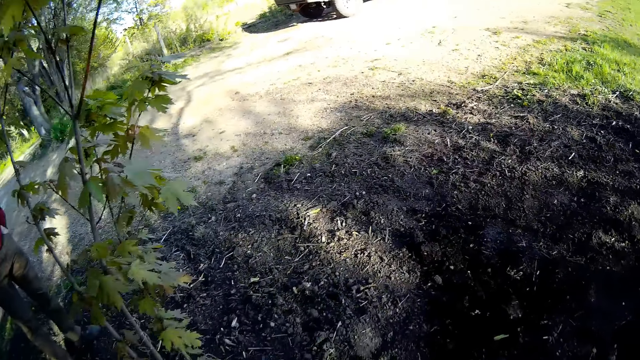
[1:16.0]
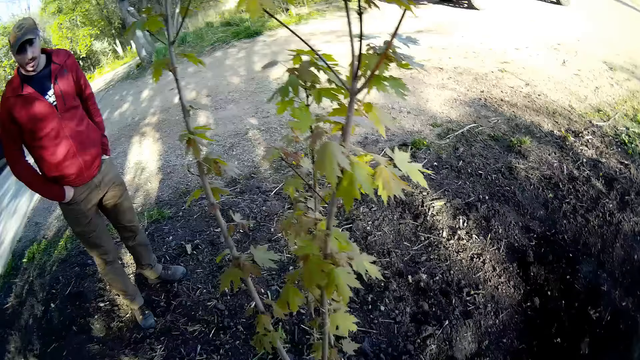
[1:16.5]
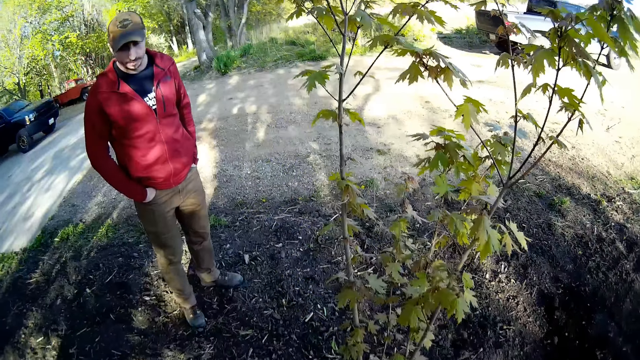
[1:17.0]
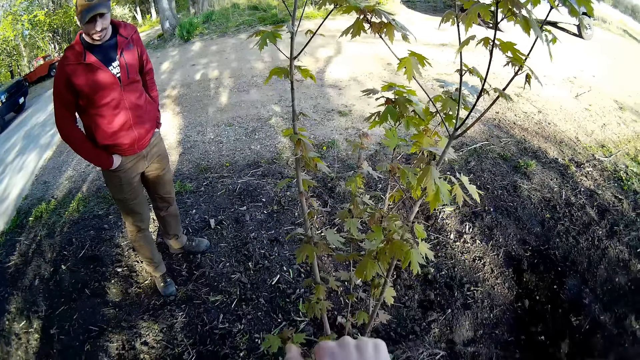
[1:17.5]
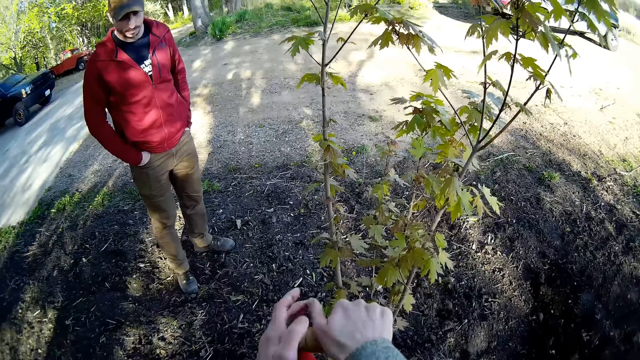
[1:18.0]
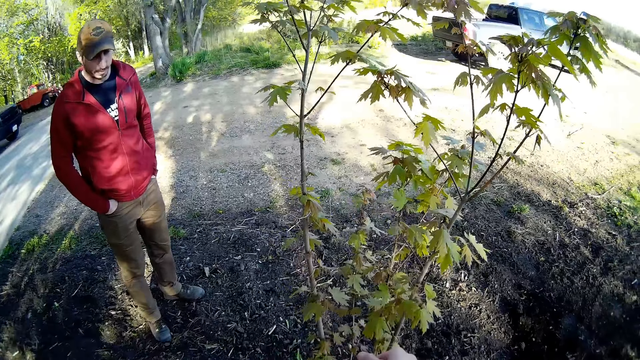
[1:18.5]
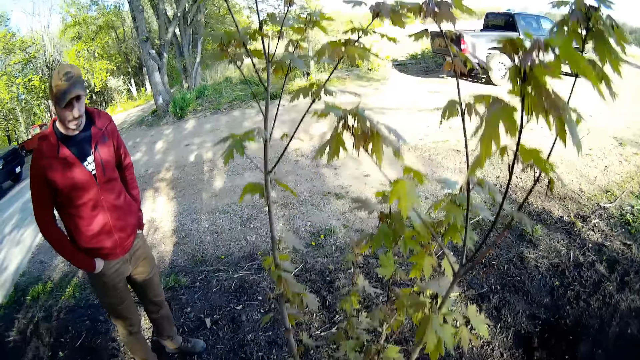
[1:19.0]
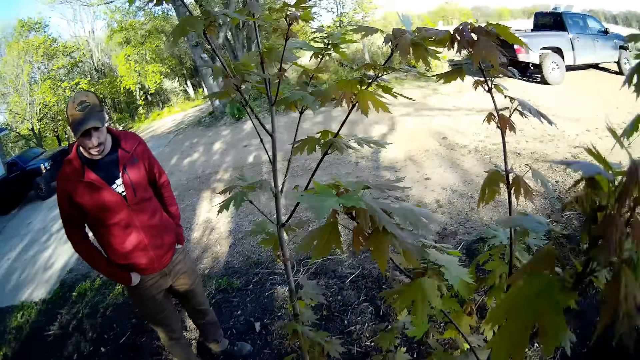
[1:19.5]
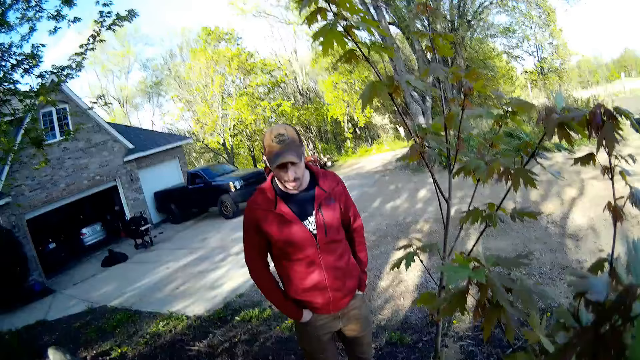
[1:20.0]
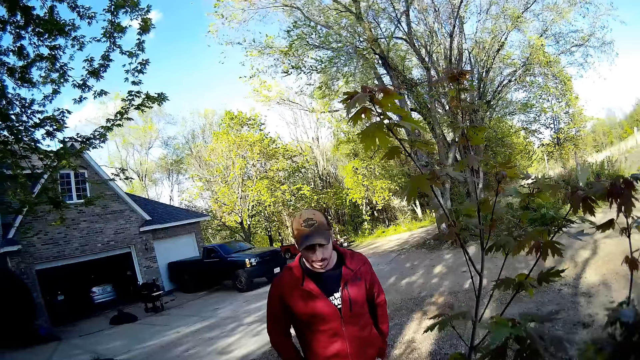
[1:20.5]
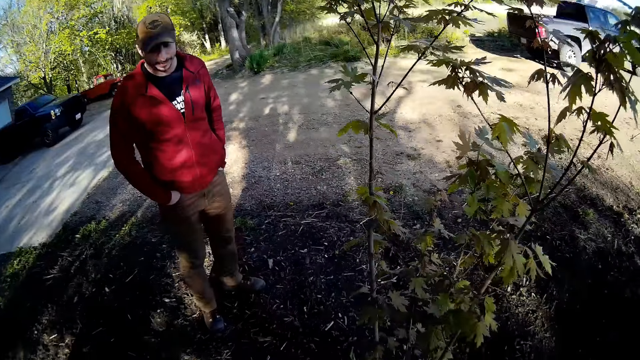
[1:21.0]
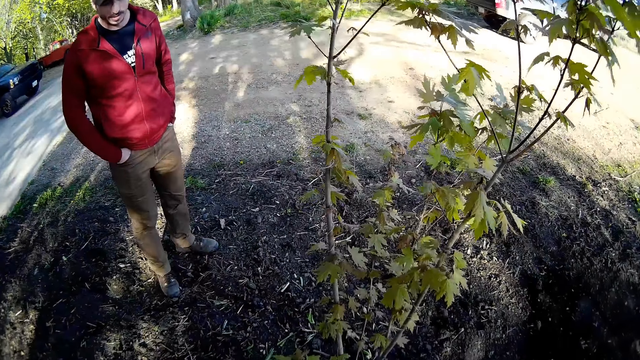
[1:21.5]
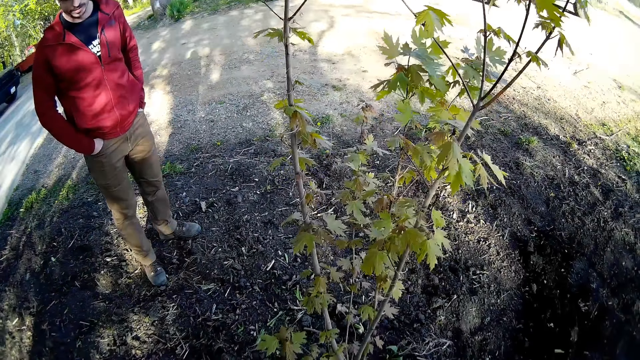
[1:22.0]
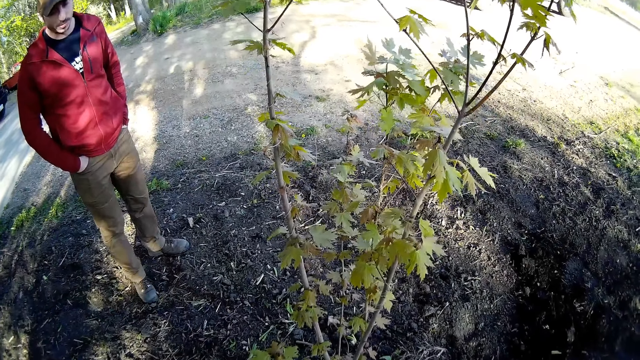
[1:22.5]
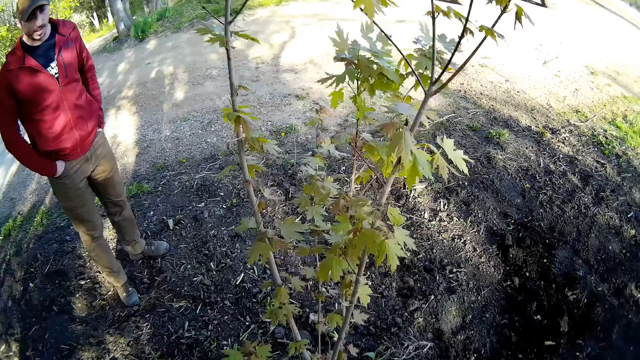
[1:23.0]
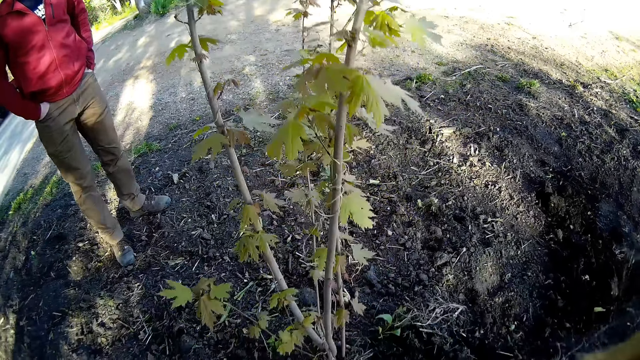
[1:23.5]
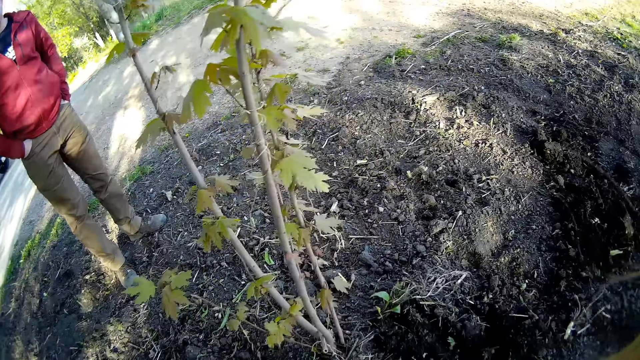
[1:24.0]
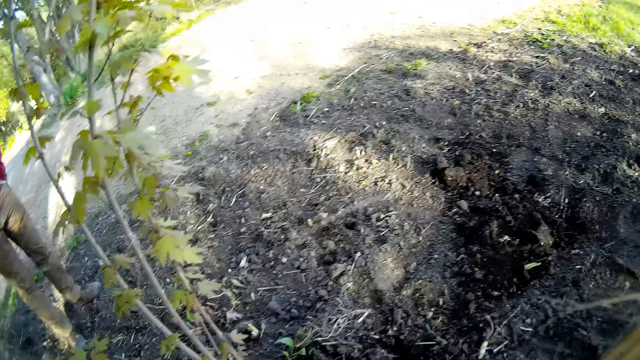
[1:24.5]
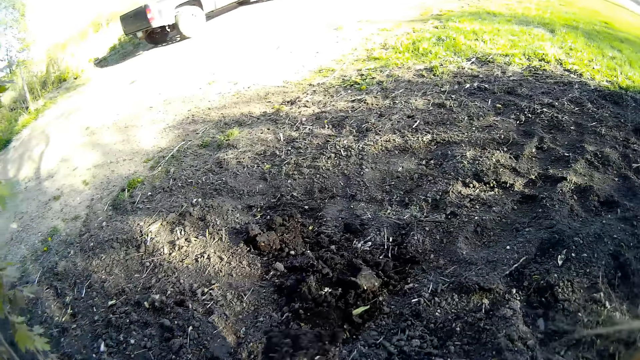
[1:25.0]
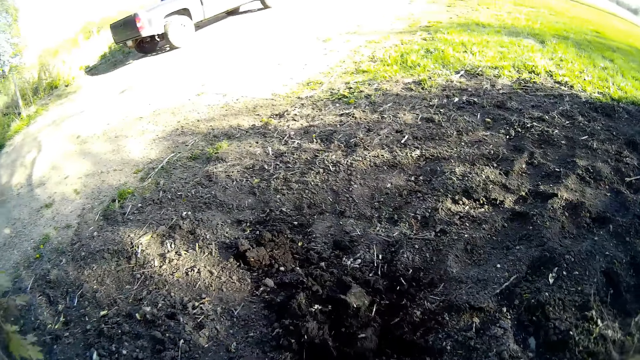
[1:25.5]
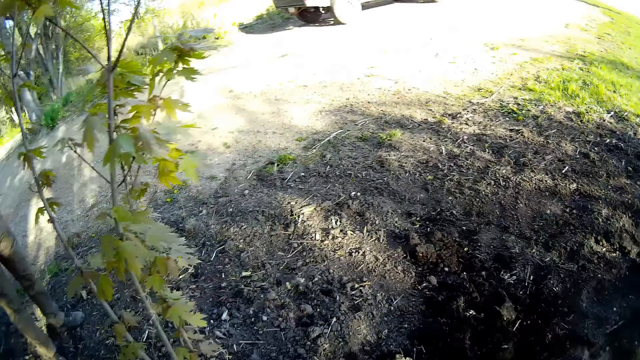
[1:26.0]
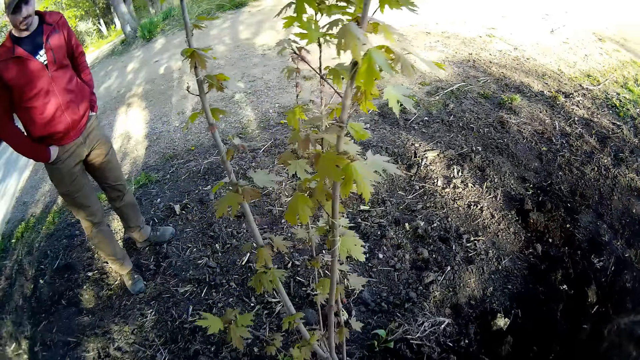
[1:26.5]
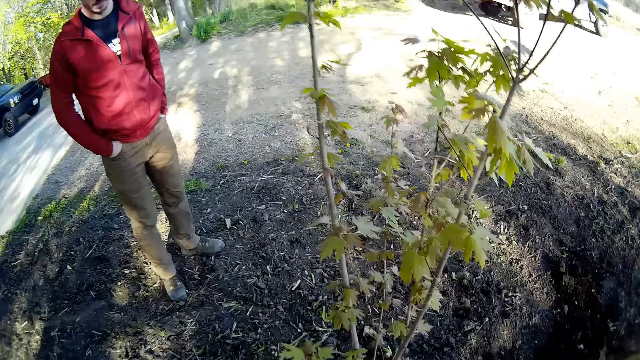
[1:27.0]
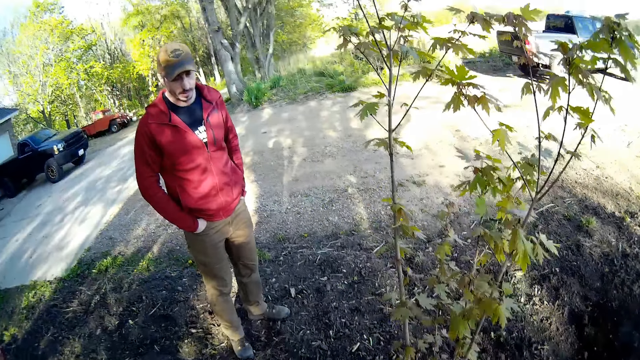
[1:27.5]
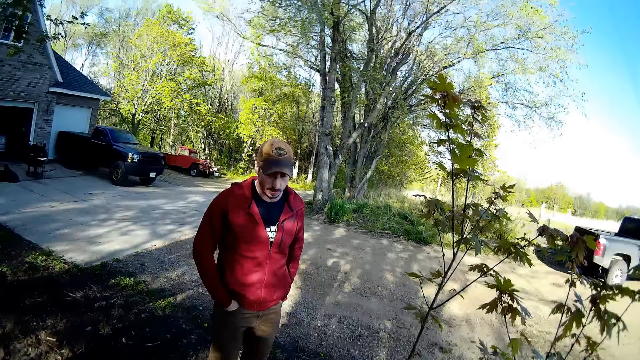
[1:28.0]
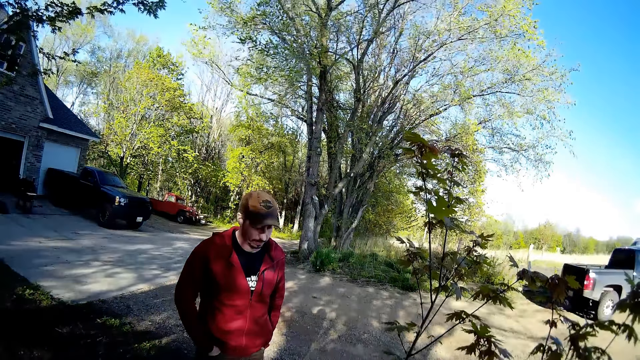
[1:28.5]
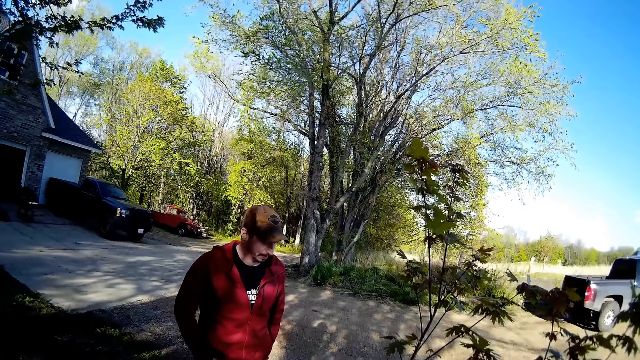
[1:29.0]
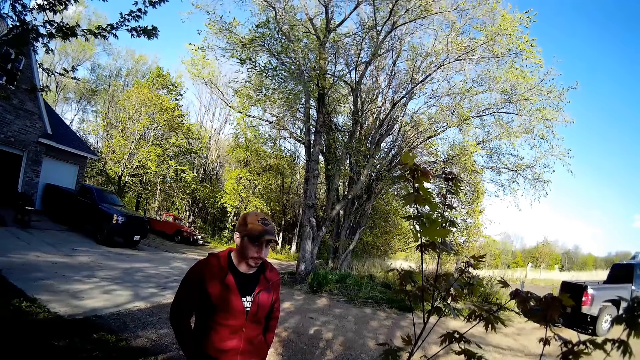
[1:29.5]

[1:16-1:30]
The camera wearer digs the floor with a shovel on the floor with both hands. They throw the sand. They converse with a person.
